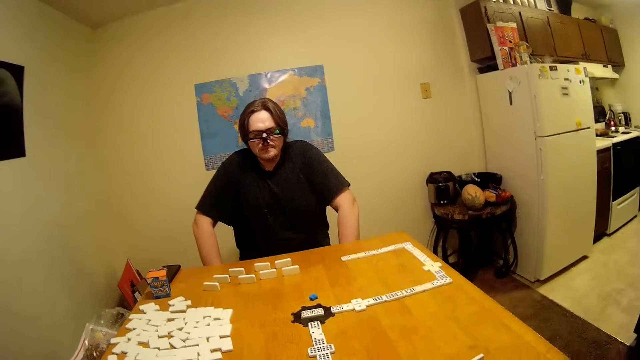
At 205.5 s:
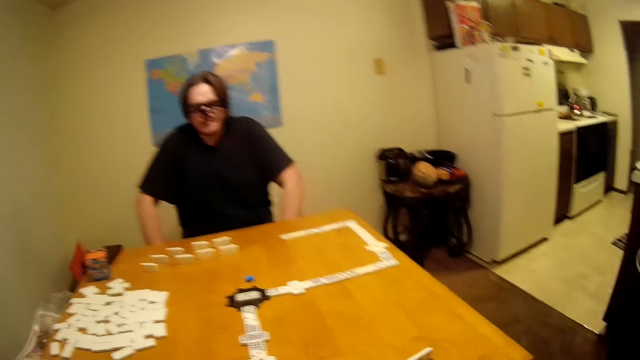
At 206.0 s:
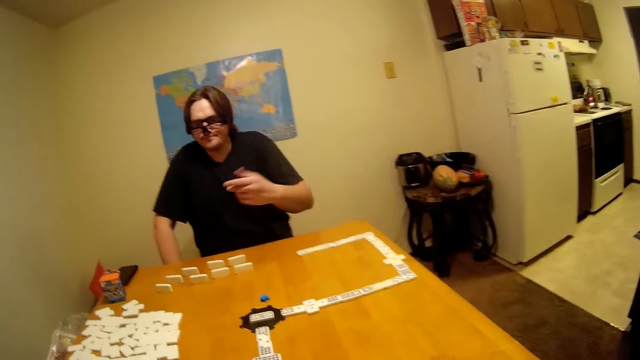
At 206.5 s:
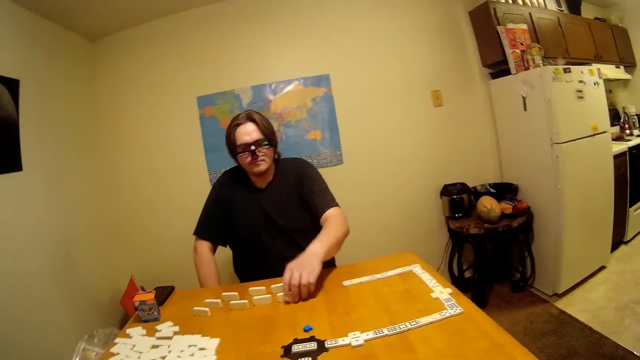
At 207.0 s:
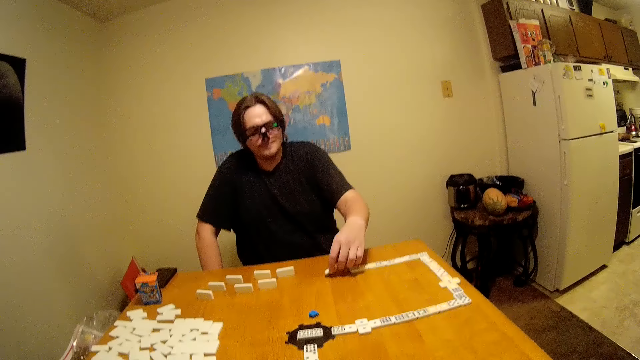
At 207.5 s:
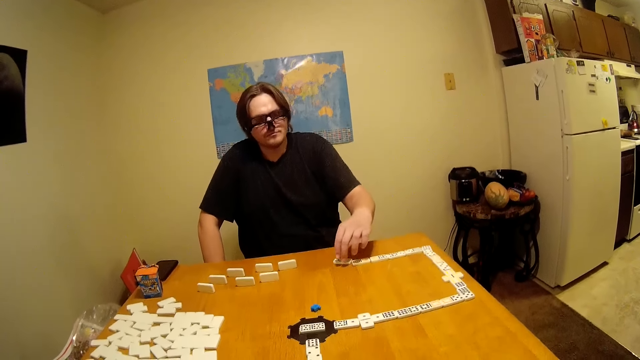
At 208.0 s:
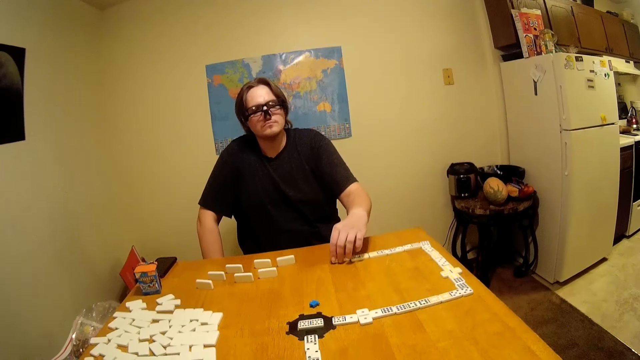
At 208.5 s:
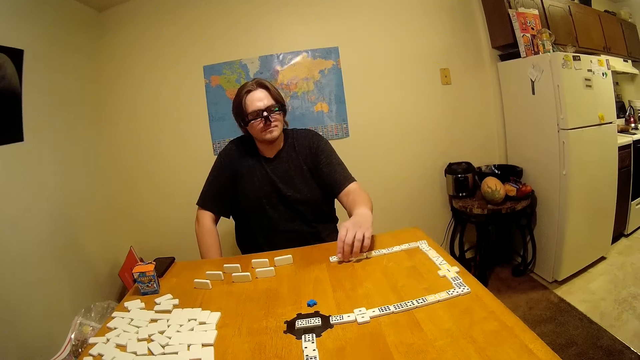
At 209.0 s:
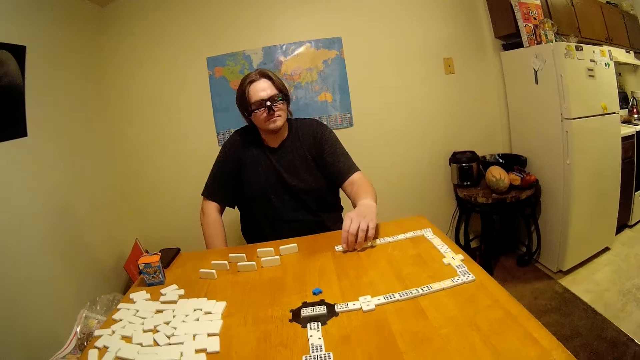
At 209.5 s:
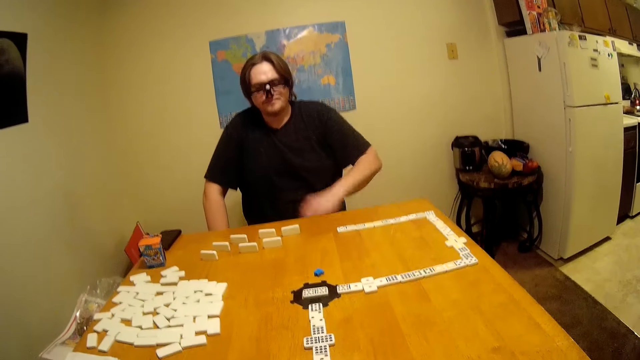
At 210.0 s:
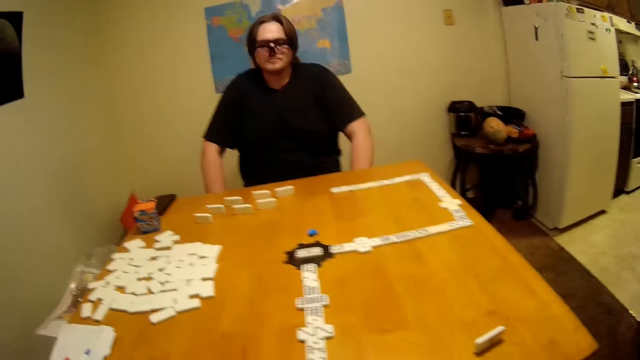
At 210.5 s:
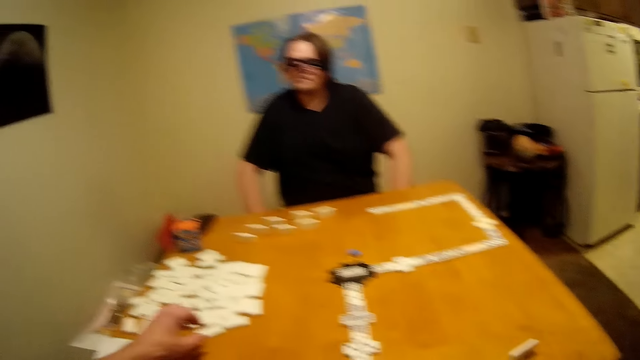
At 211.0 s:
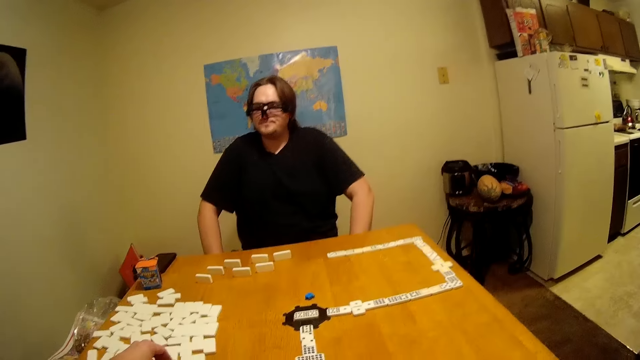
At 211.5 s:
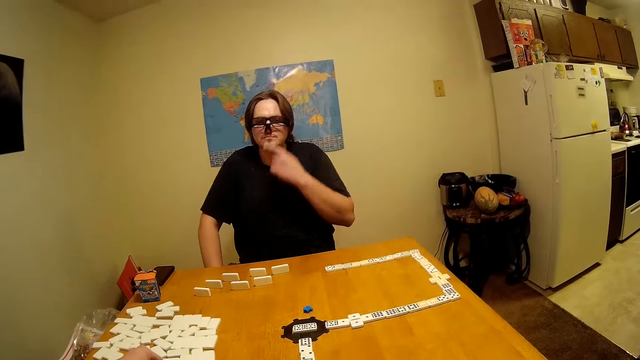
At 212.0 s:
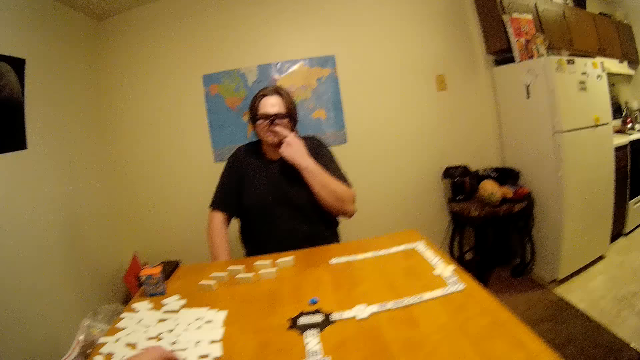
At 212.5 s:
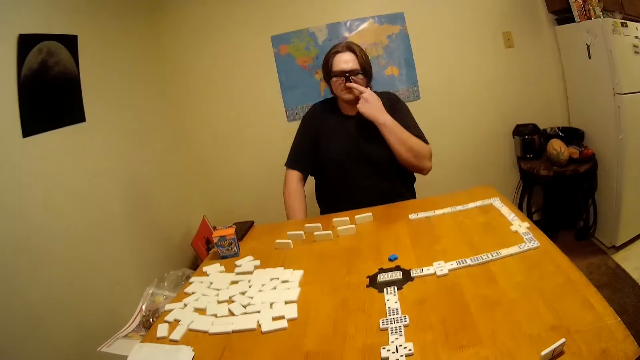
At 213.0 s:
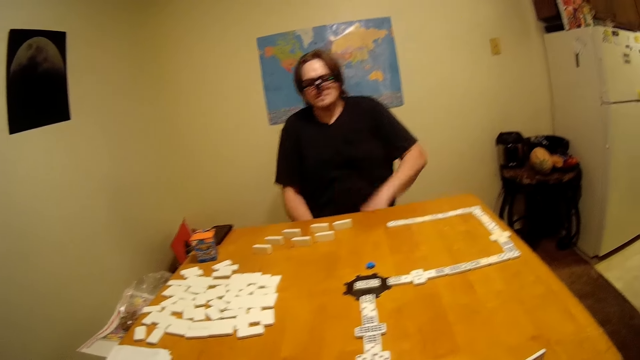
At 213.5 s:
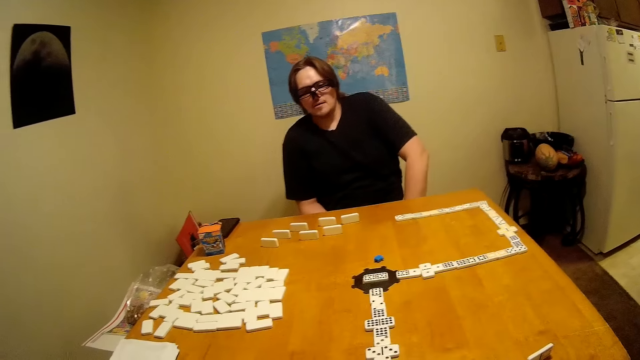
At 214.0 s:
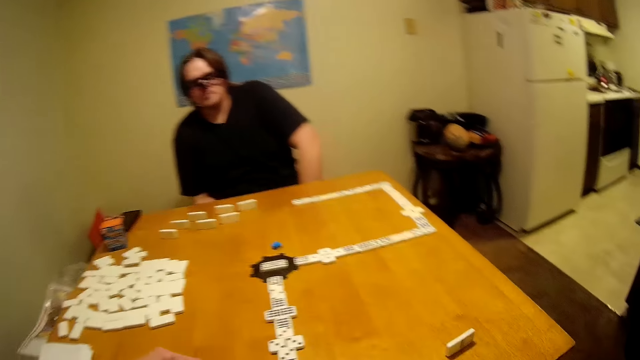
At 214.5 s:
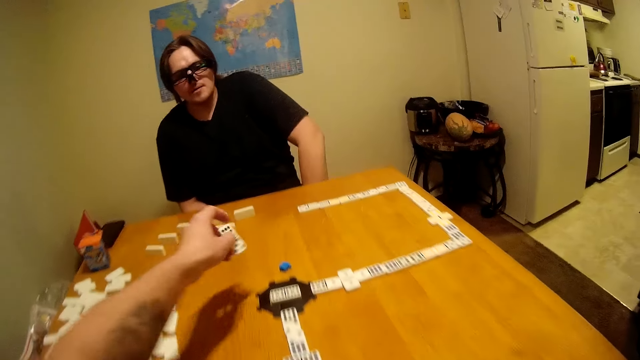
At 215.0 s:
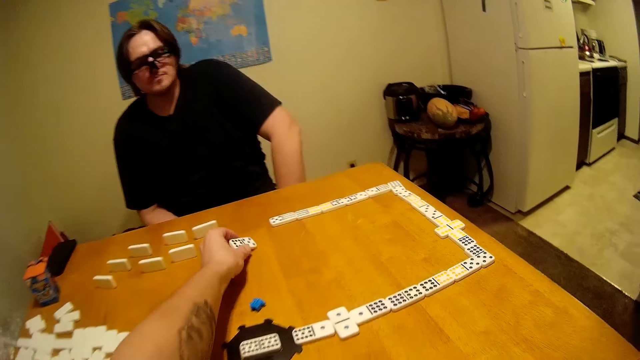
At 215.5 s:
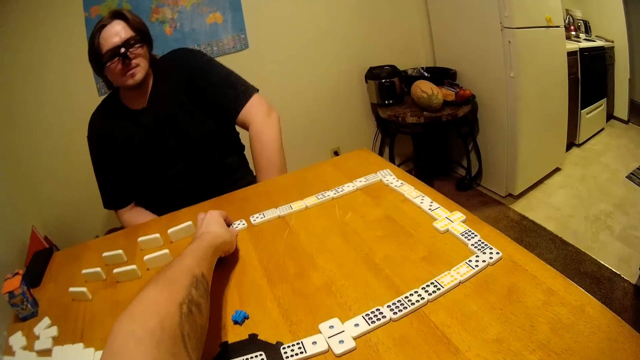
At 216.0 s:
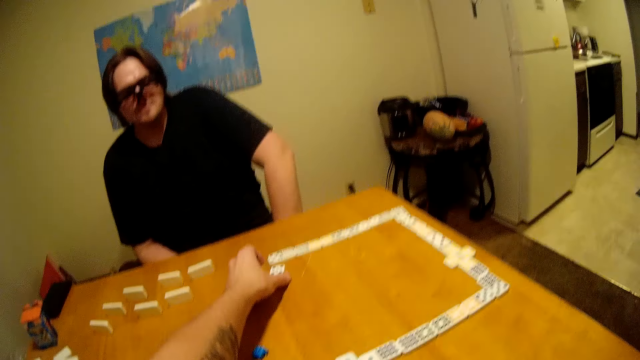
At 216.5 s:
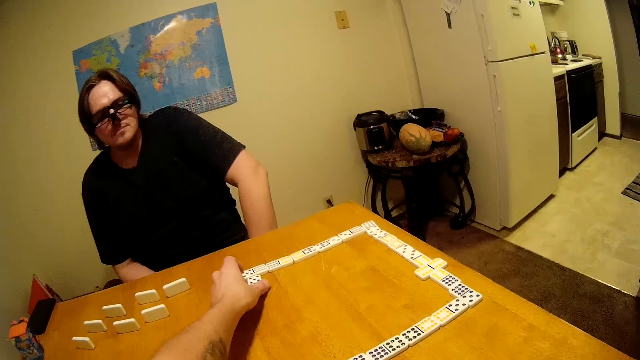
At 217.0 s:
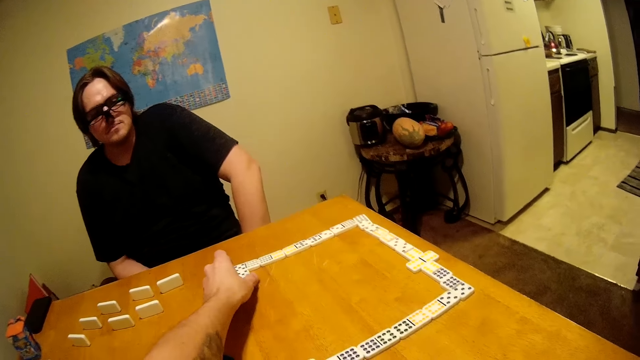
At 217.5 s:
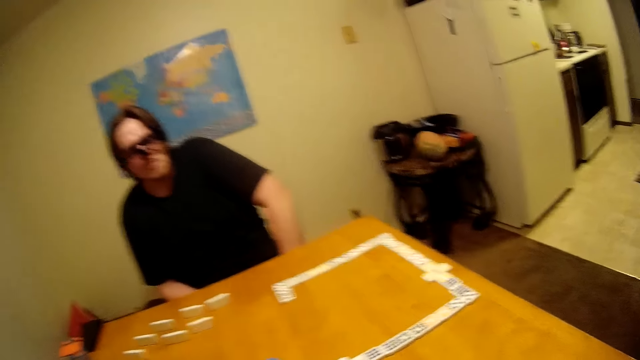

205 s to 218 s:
The camera wearer speaks. The man raises his hand, takes a dice piece, moves a domino, plays the puzzle game, and removes his hand from the table. The camera wearer takes dice pieces. They move a domino. The man touches his nose and puts his hand on the lap. The camera wearer plays the puzzle game. They stand and move a domino.

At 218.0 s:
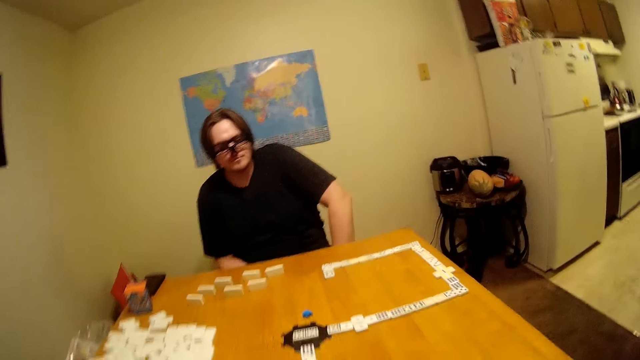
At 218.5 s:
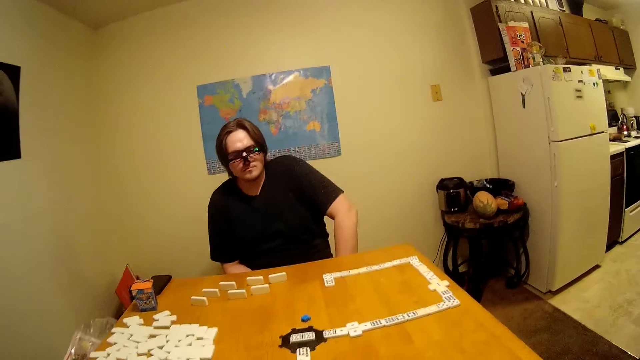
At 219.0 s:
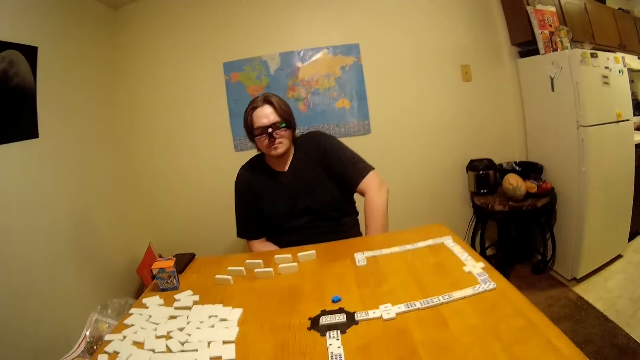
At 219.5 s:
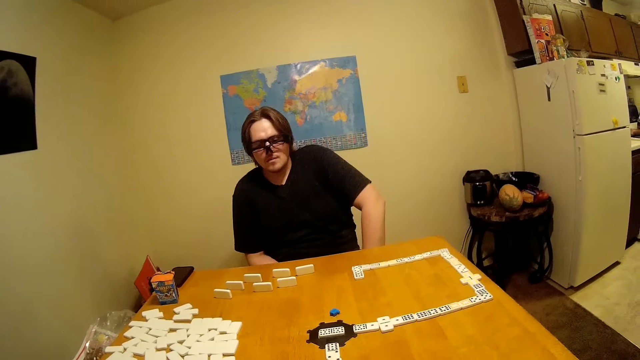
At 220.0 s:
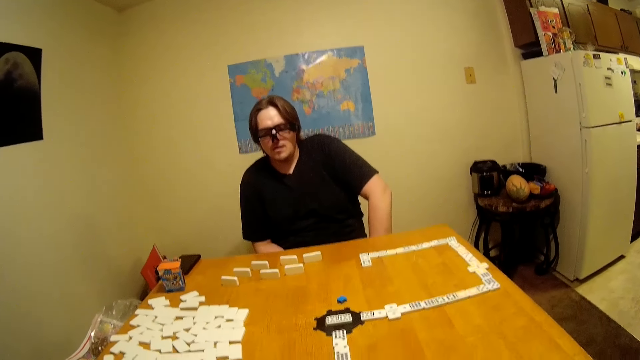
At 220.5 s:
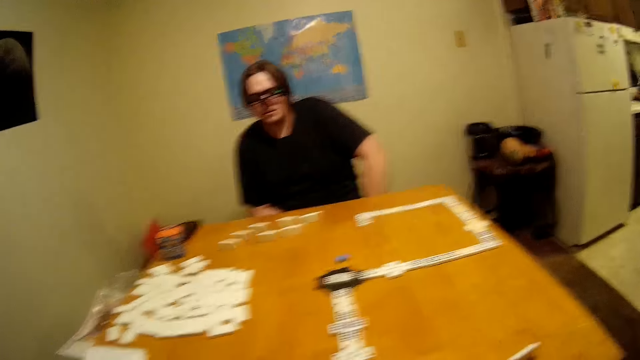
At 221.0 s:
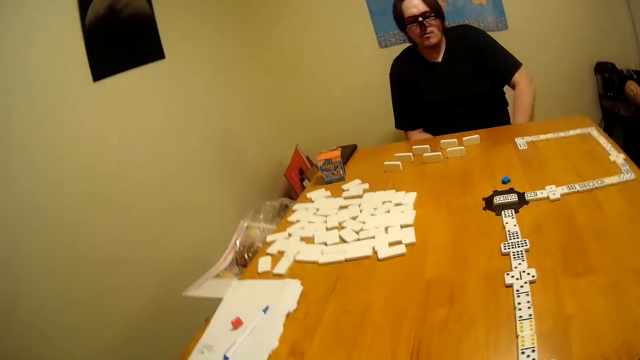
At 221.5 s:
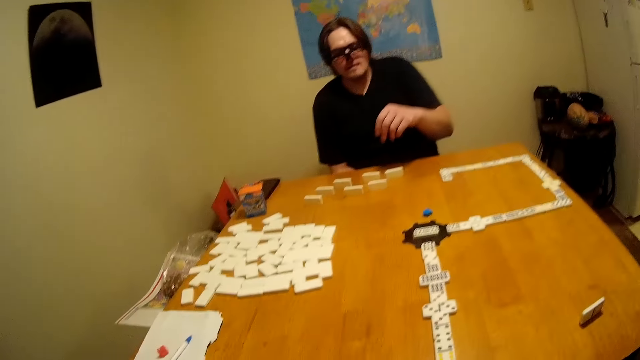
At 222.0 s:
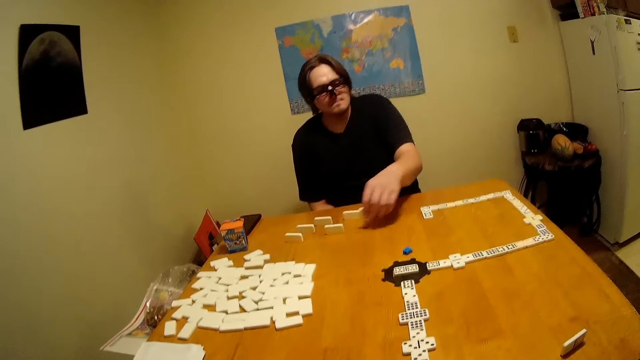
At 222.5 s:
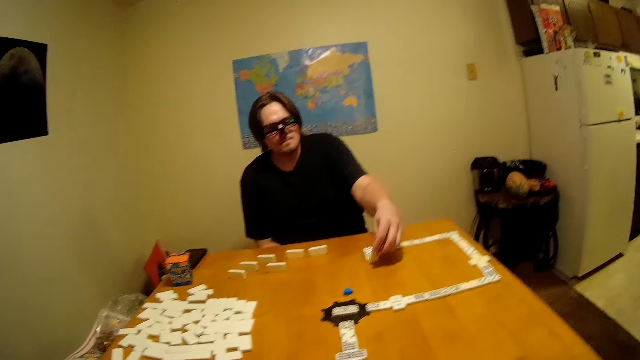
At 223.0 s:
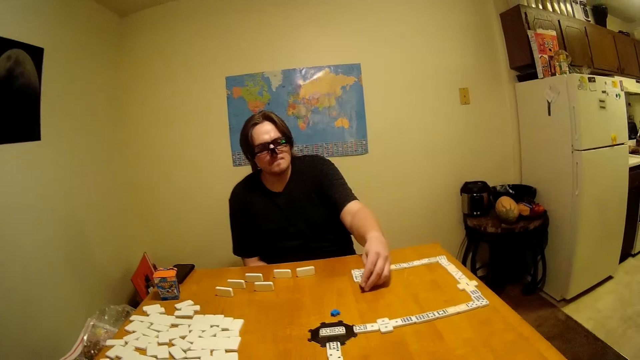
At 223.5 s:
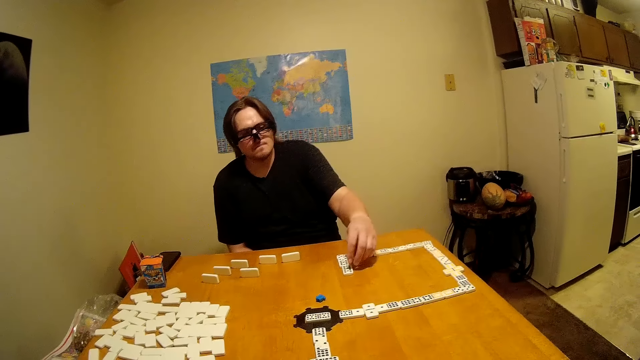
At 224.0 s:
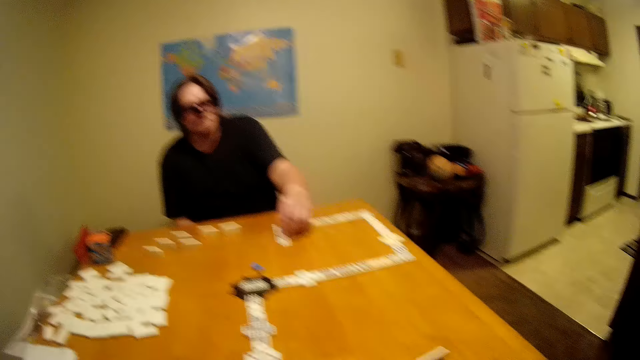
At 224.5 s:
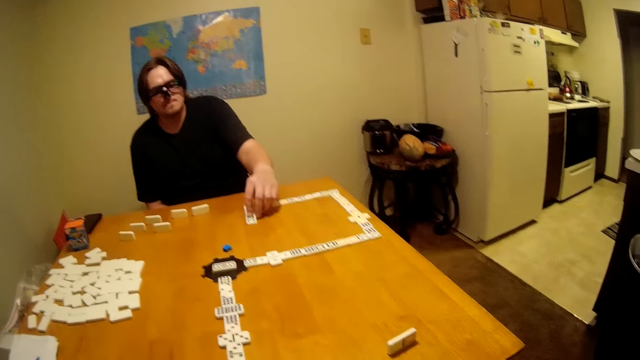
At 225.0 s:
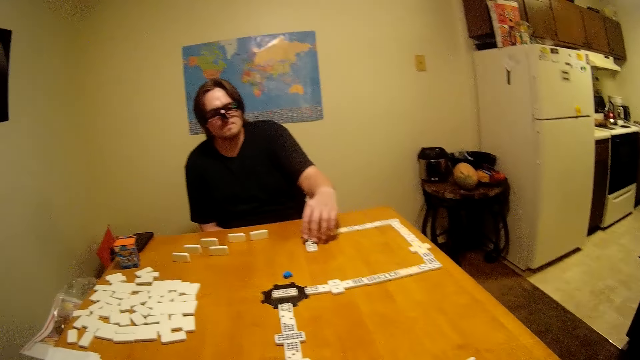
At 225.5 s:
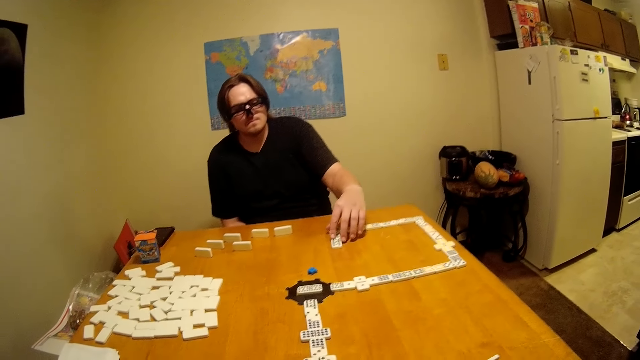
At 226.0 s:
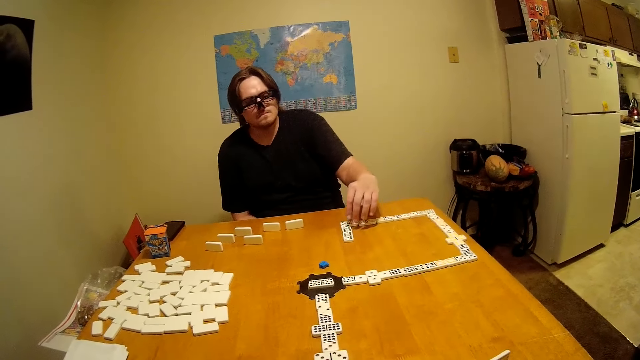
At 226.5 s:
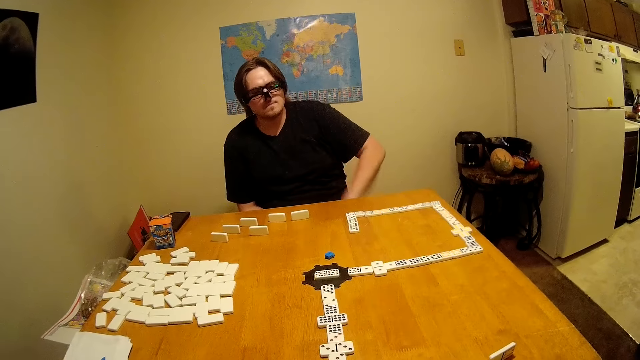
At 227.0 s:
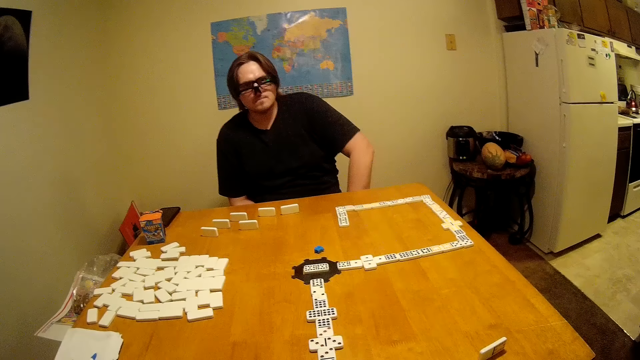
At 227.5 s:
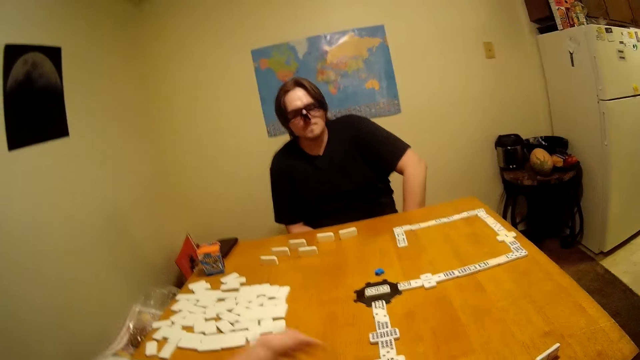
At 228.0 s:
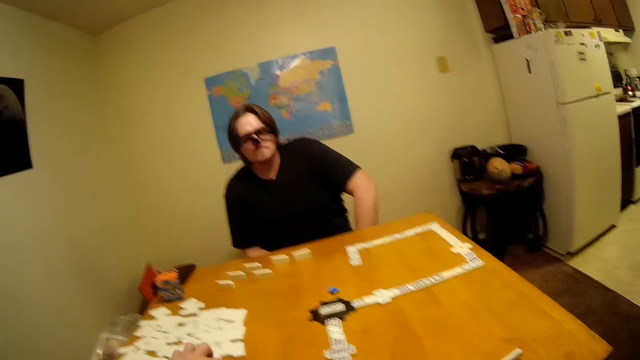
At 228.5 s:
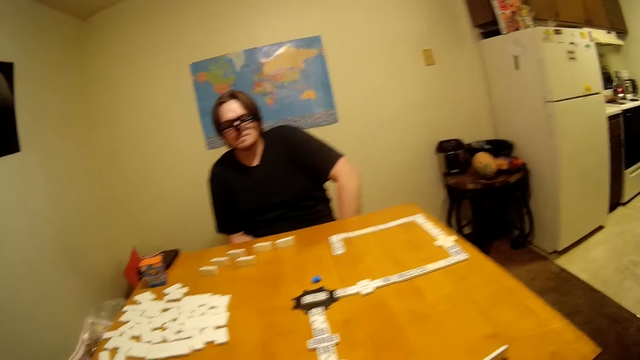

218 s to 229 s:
The camera wearer sits on a chair. The man raises his hand. The man moves a domino, takes a dice piece, plays the puzzle game, and puts his hand on the lap.
